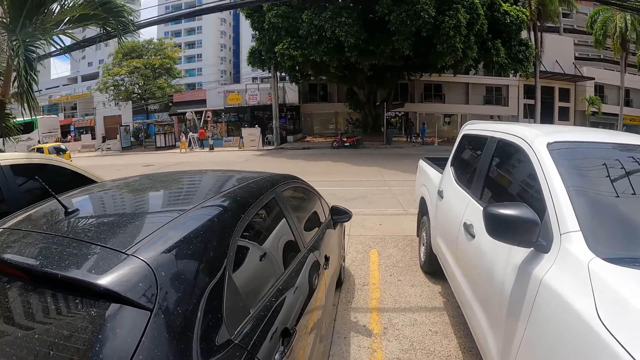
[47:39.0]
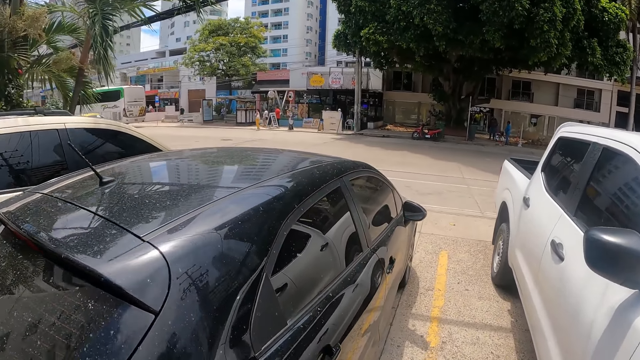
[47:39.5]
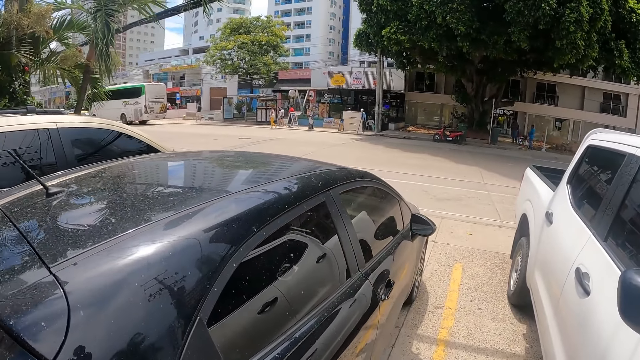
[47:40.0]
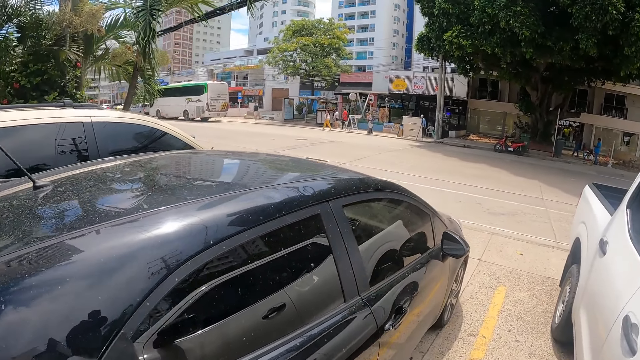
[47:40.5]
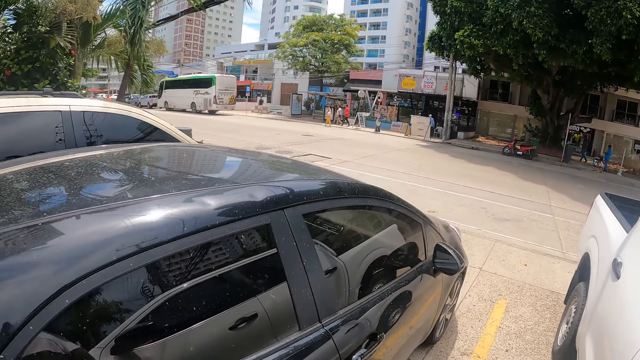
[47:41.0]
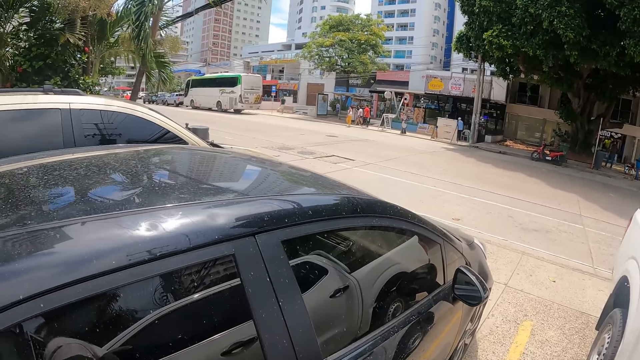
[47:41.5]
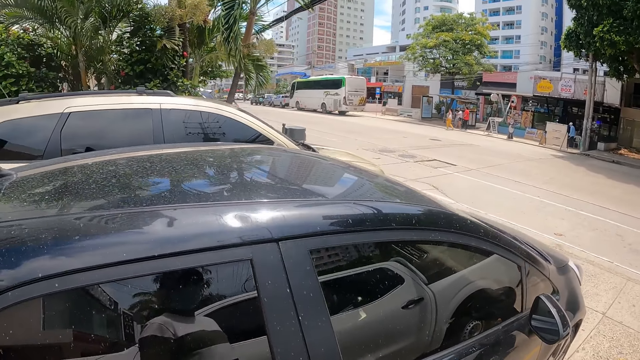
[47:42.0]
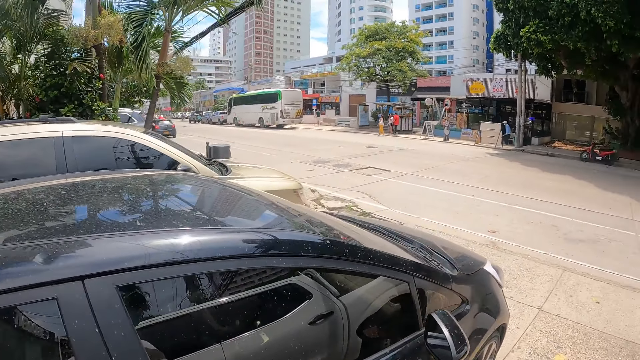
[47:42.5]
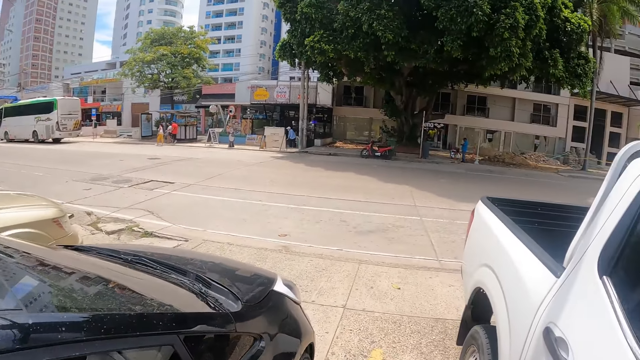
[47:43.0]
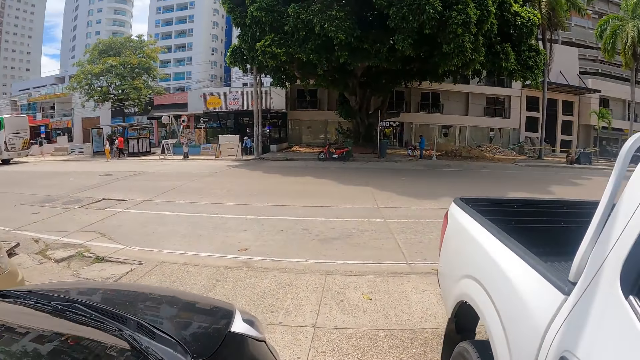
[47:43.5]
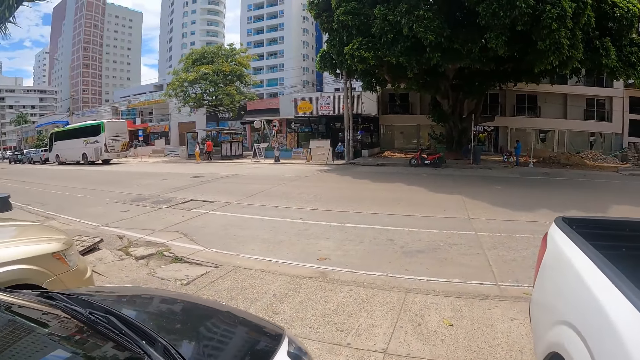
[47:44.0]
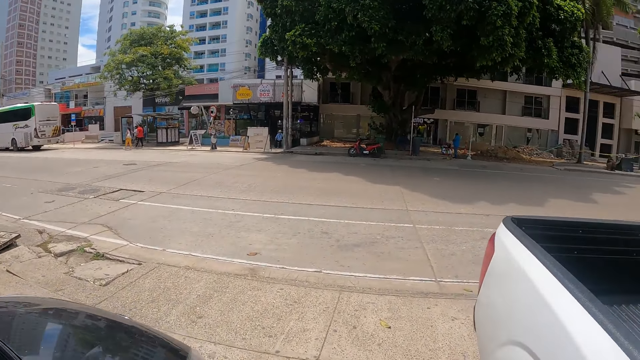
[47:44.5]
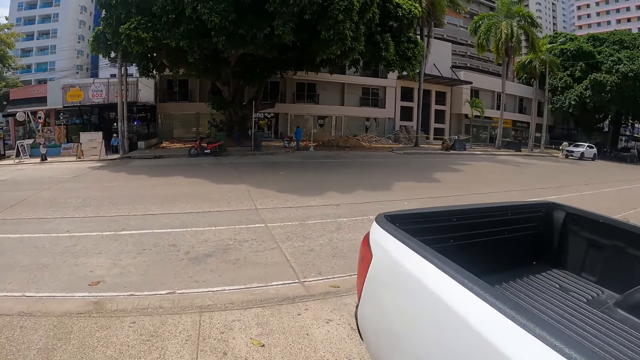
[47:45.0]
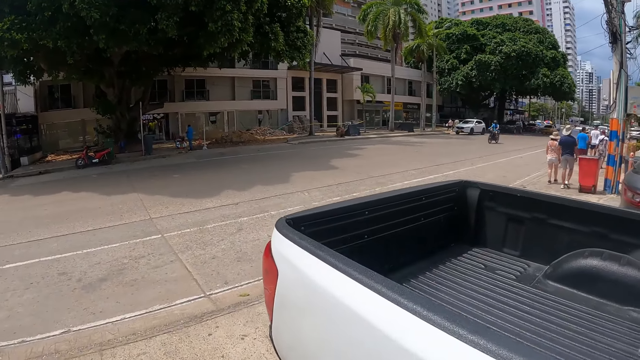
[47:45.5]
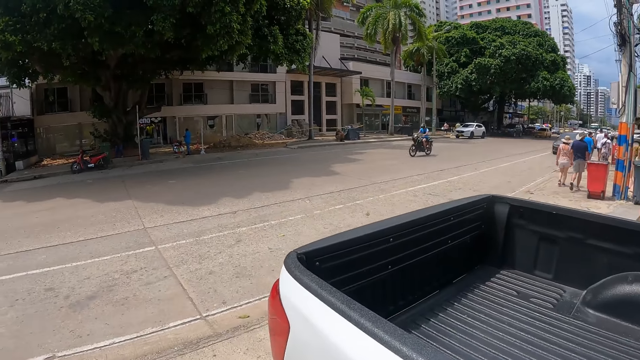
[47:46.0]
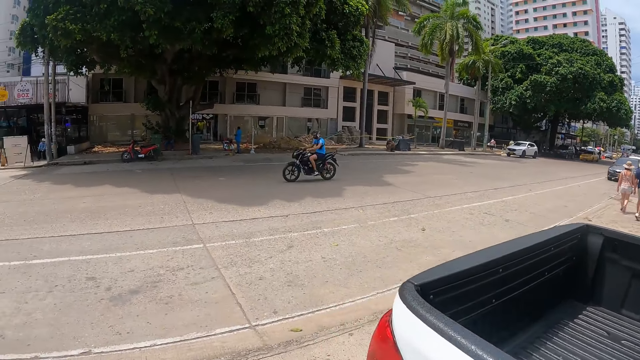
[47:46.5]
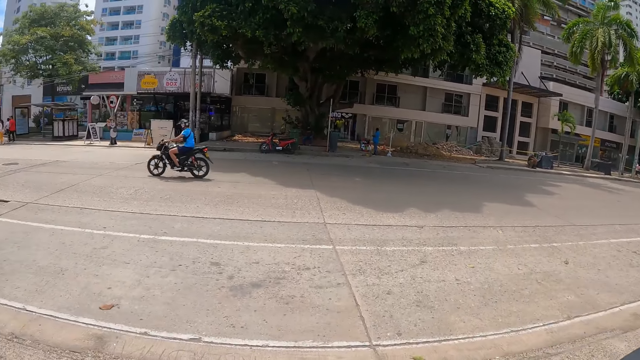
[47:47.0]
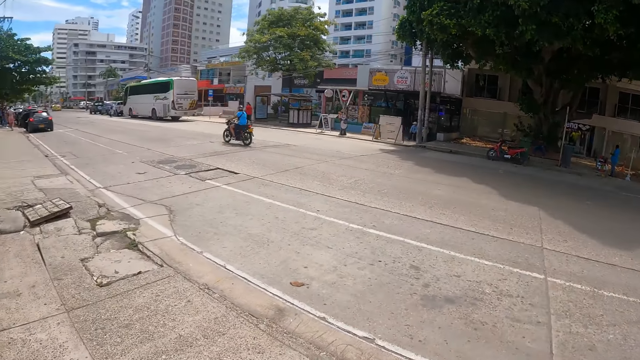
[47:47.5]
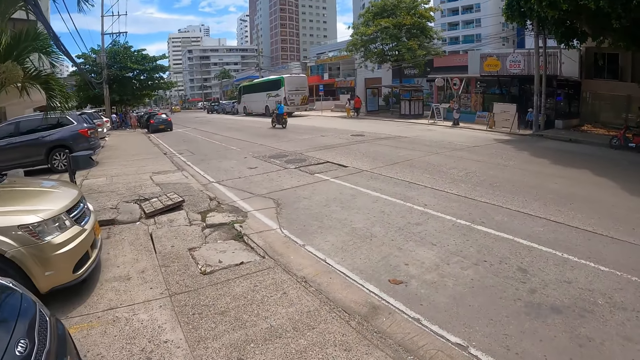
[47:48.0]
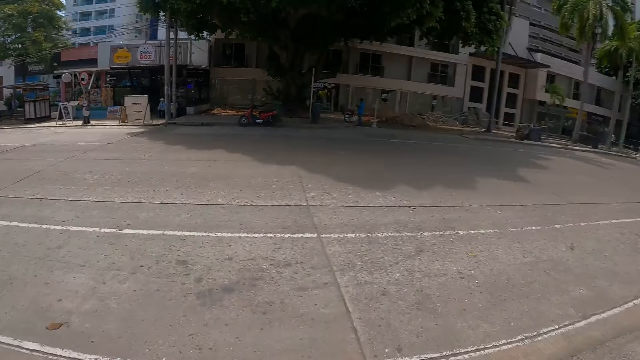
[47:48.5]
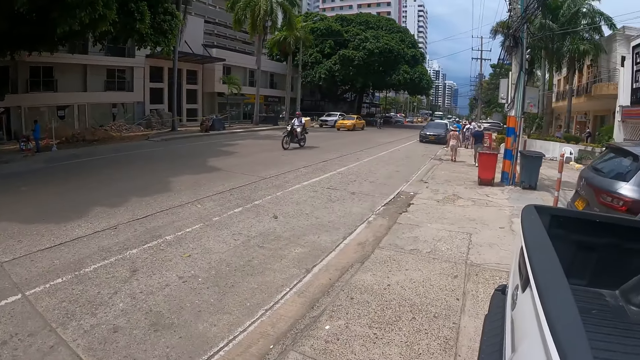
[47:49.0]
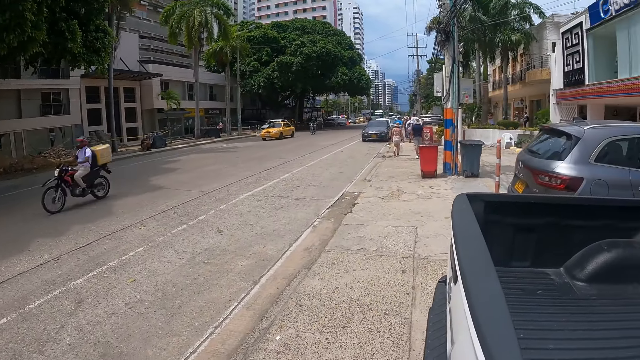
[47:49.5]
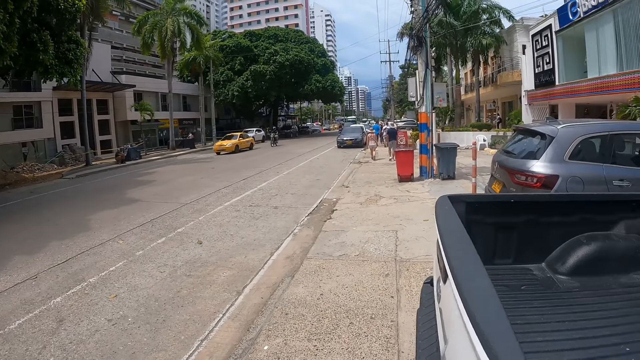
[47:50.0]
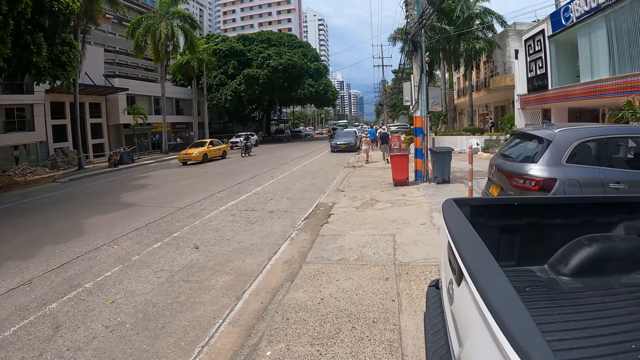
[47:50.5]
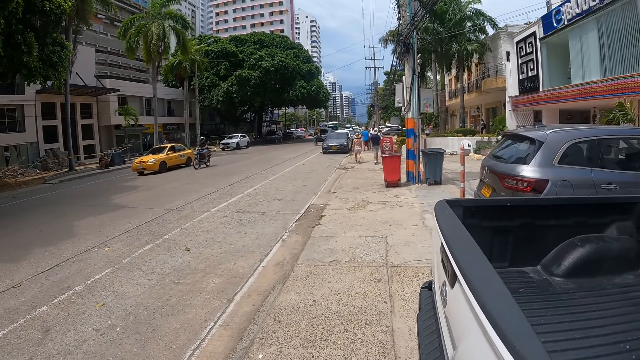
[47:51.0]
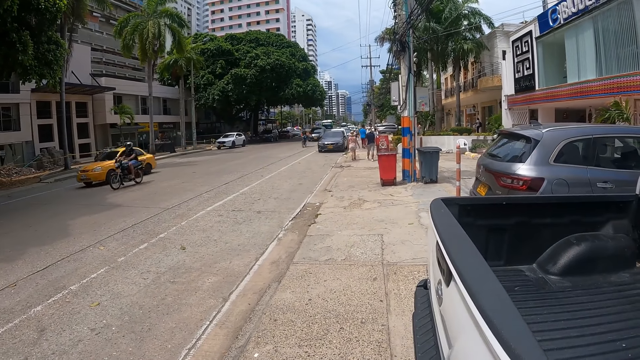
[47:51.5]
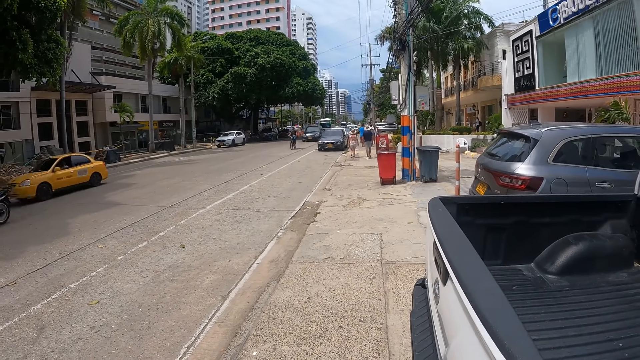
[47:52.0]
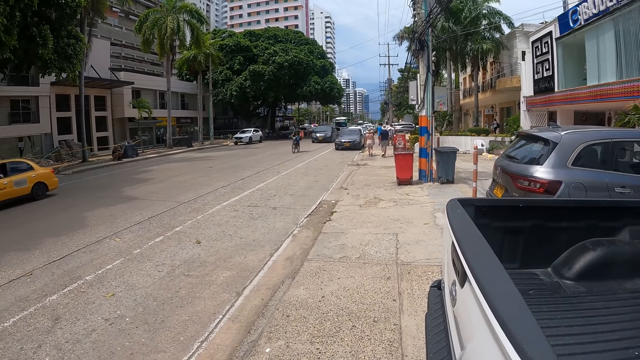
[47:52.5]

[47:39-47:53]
The camera wearer looks around. They look around. They stop.

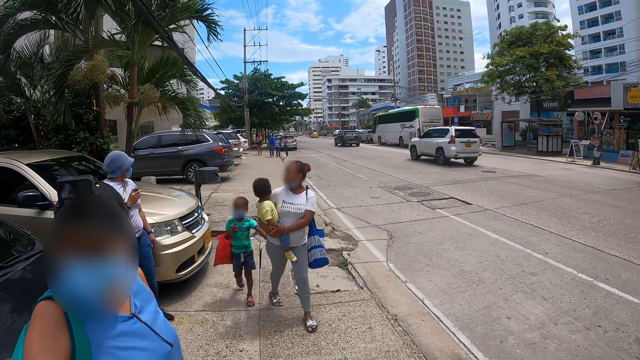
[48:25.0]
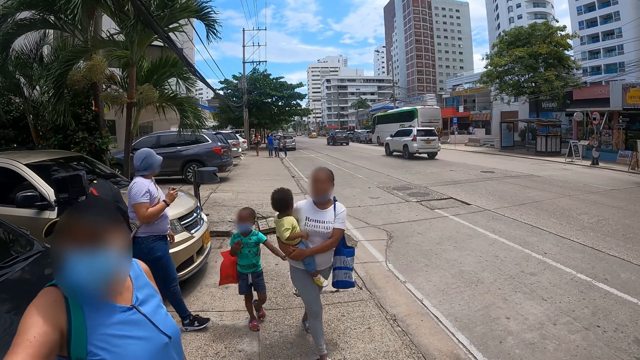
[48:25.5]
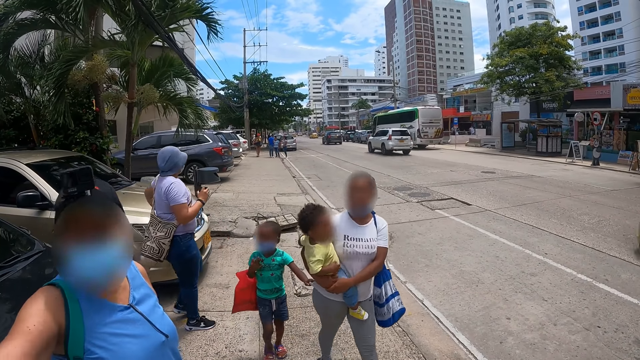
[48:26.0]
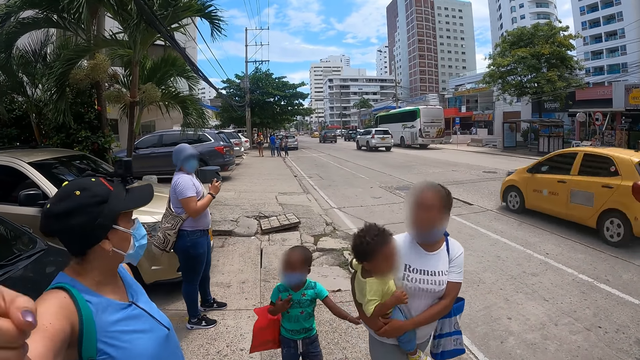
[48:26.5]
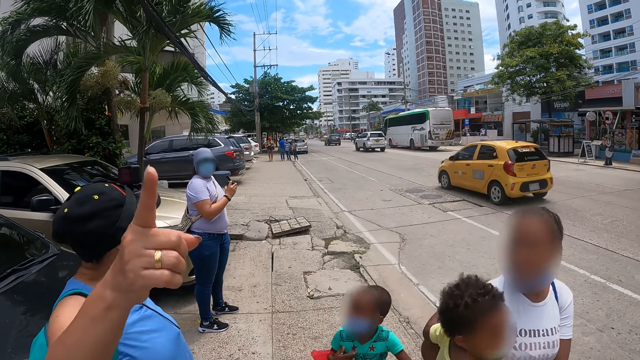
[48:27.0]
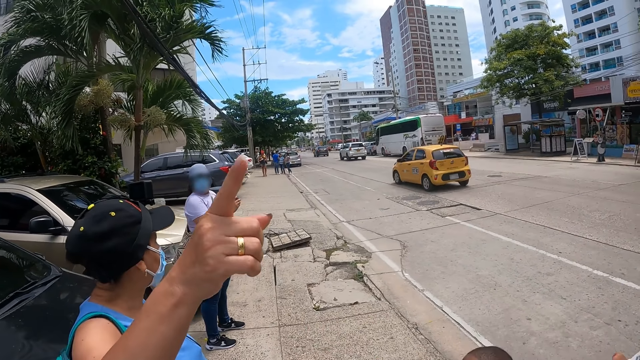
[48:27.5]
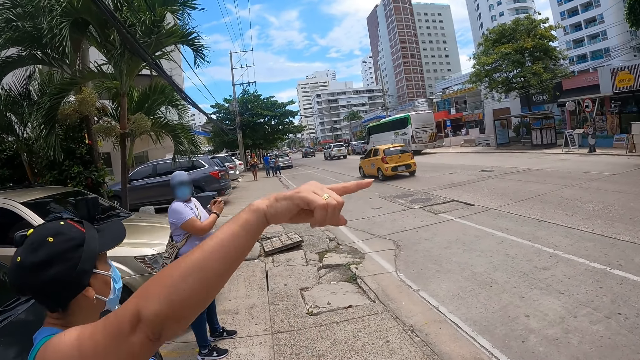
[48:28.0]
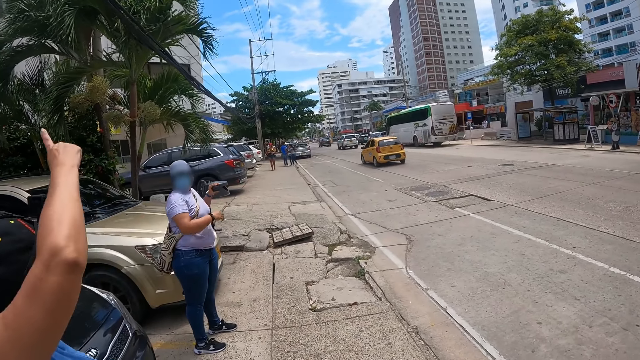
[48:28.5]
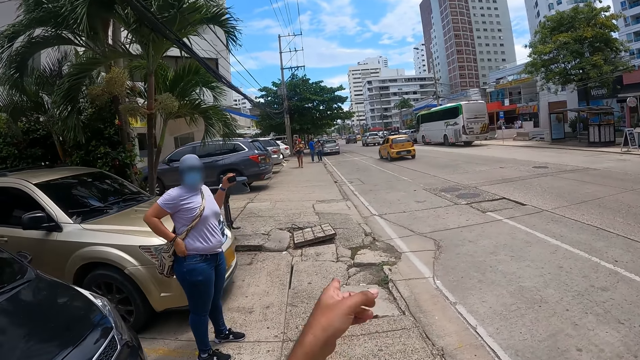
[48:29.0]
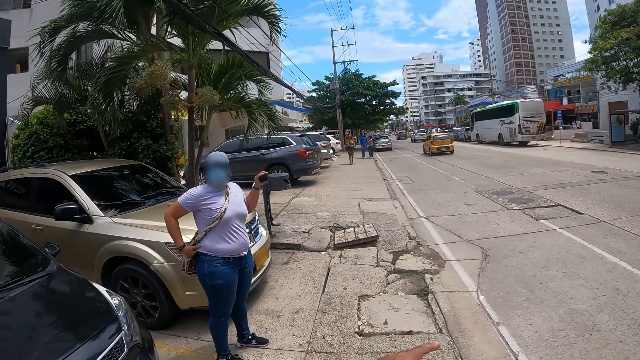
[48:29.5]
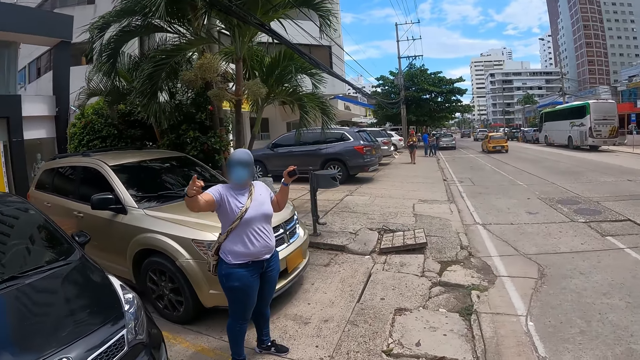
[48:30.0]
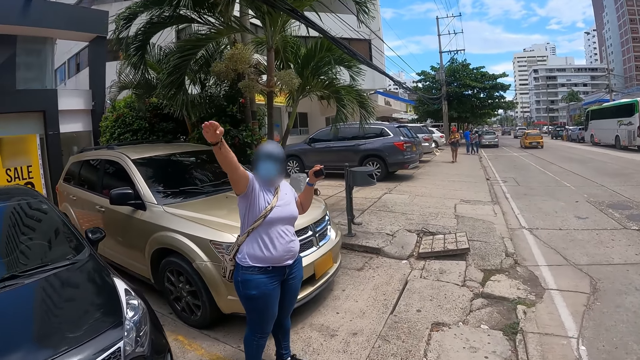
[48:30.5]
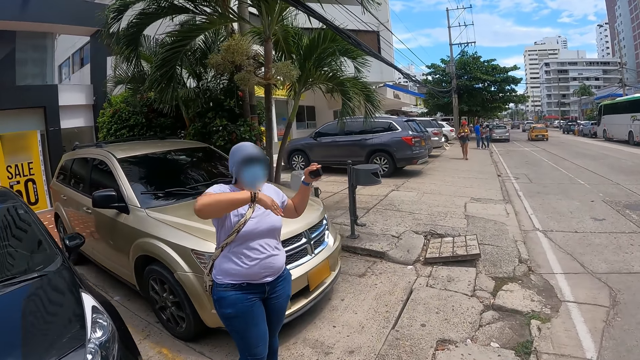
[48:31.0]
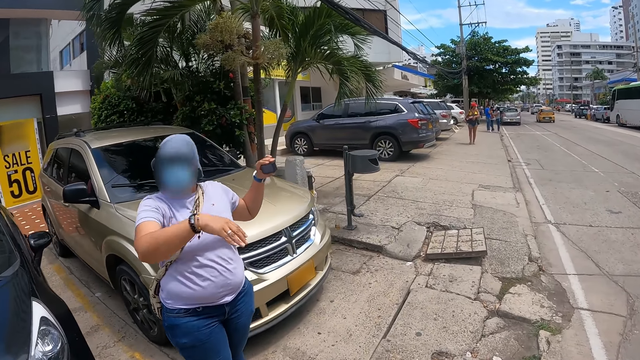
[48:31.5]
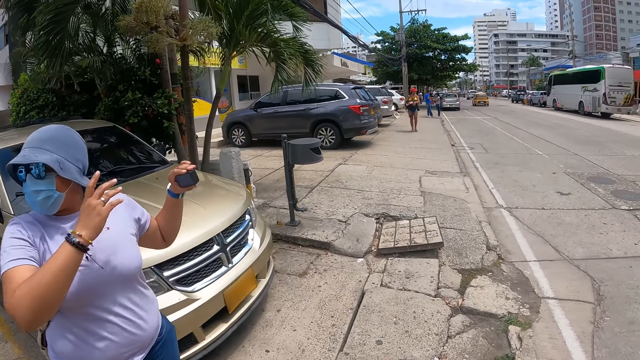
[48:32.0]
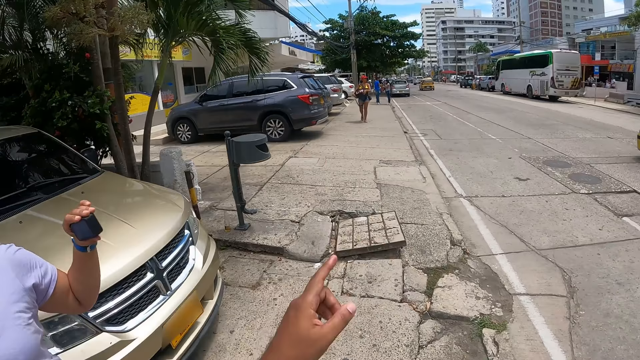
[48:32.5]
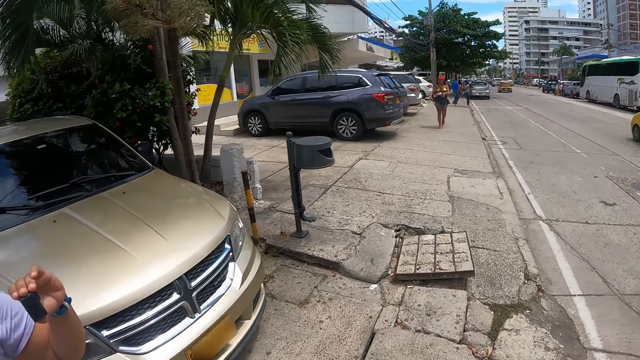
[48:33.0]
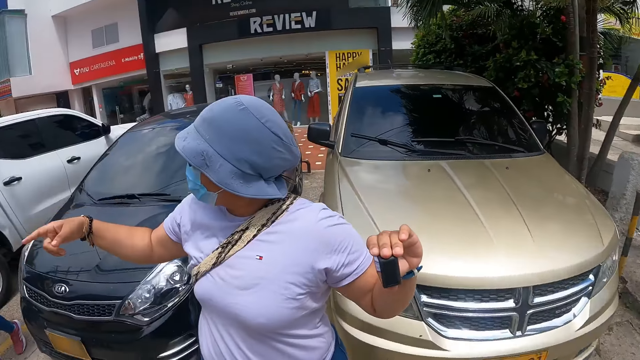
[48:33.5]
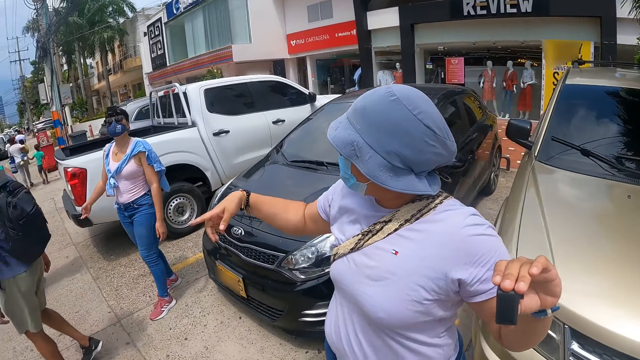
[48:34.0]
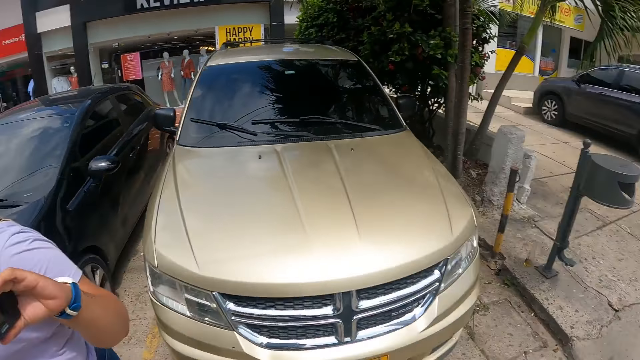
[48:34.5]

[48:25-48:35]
The camera wearer interacts with a person. They point a finger forward. They look around and put their hand down. They walk forward. They point a finger forward and put their hand down. They look around.
